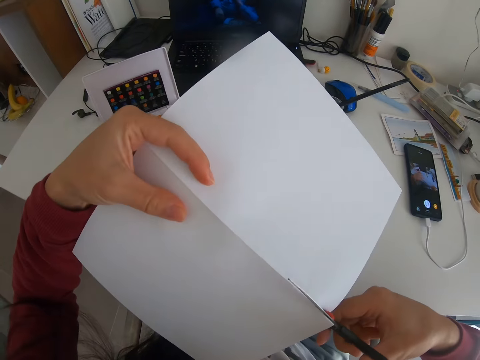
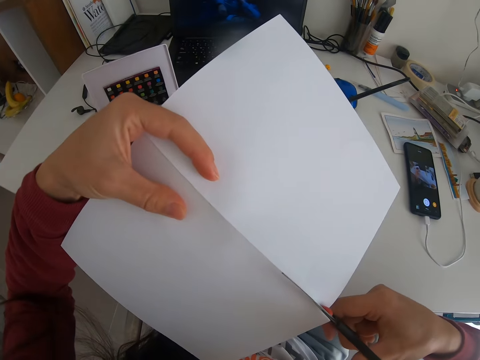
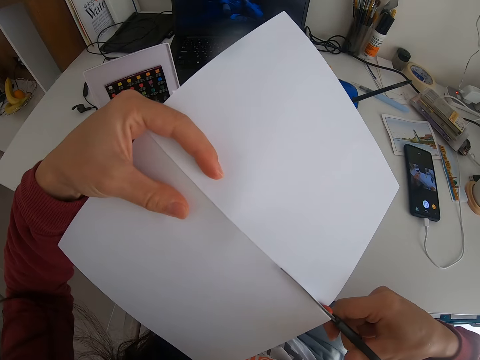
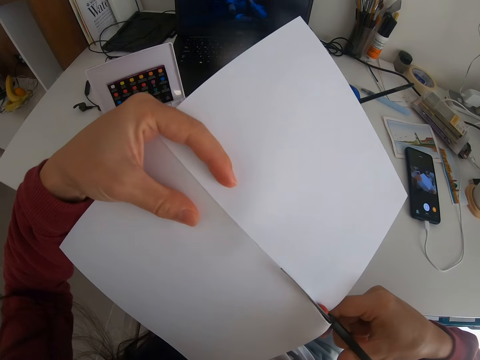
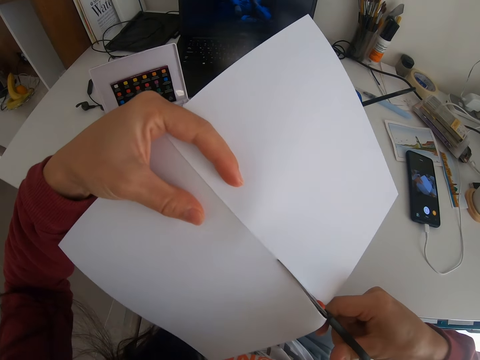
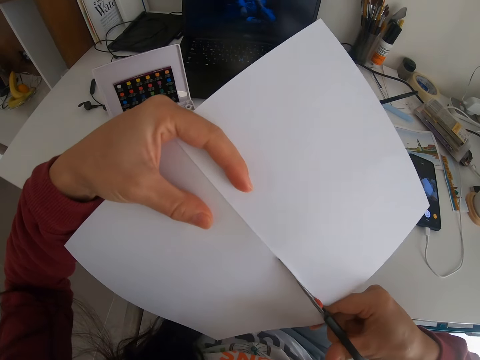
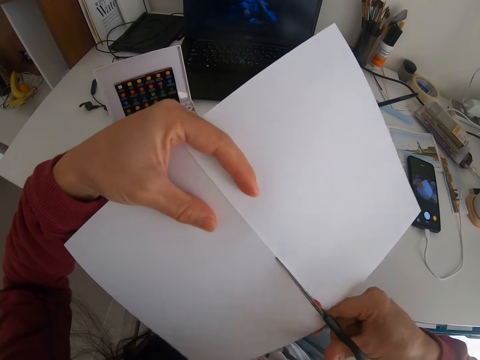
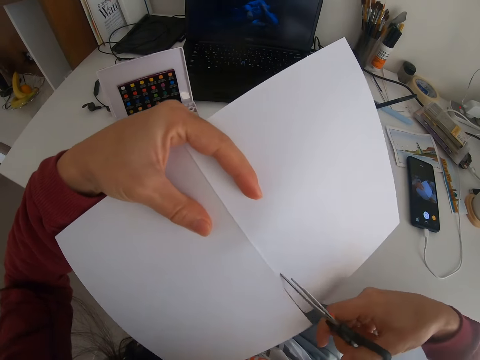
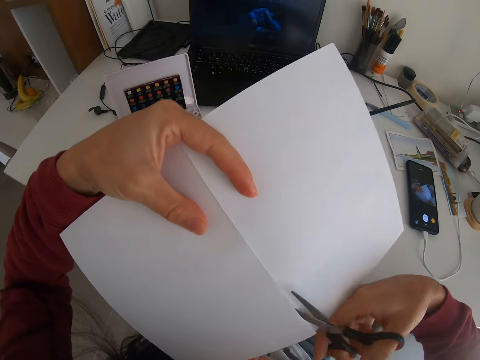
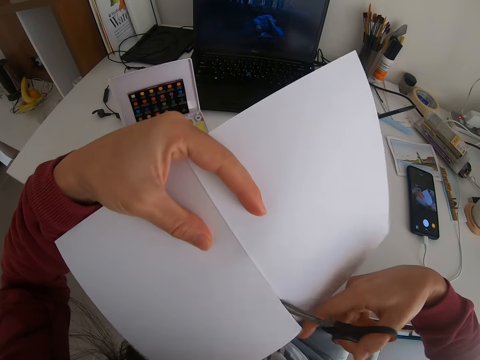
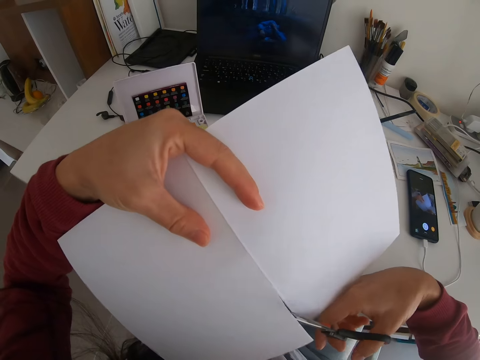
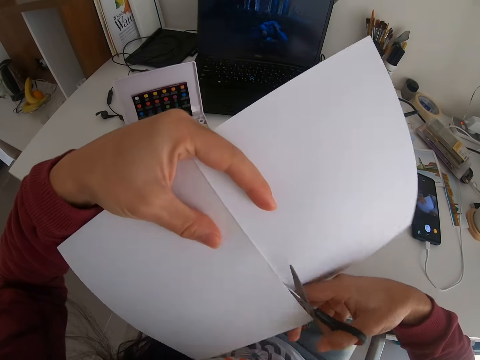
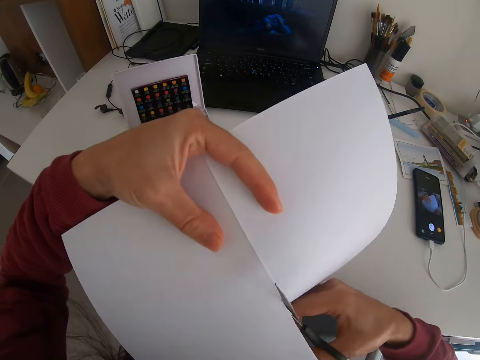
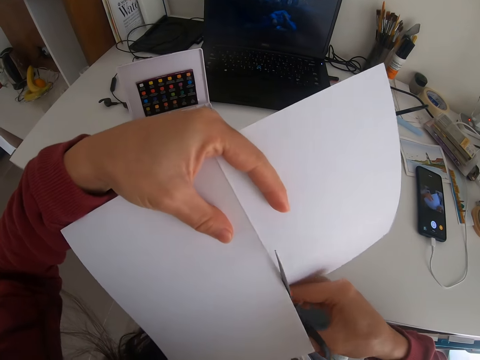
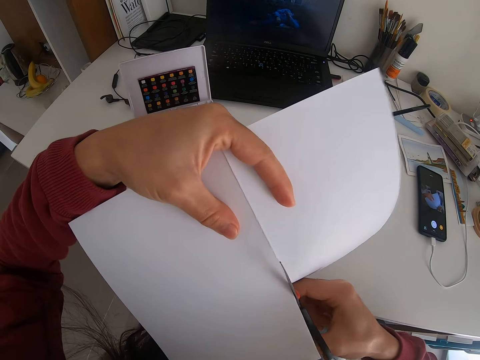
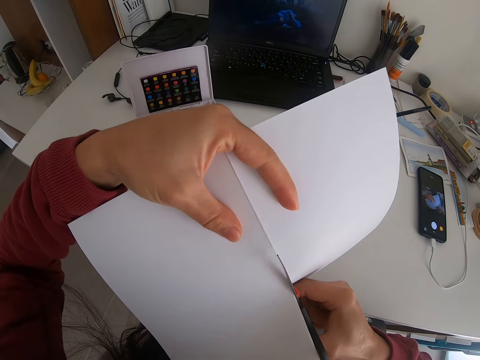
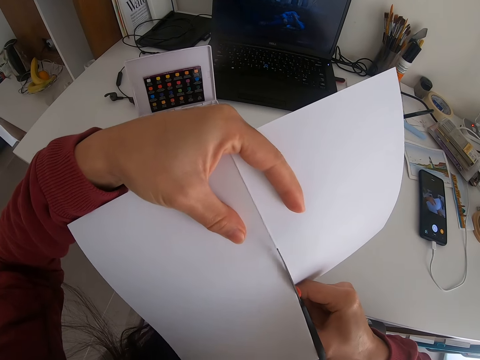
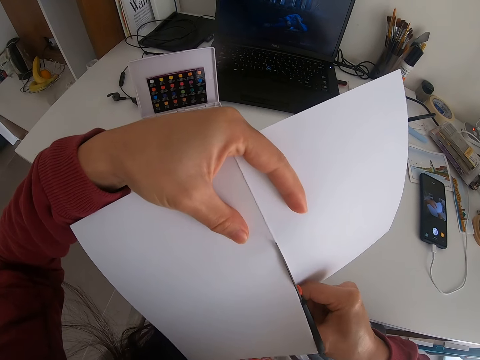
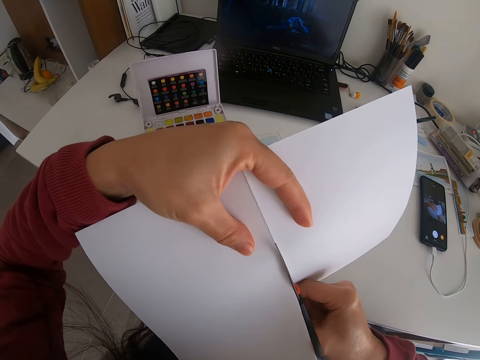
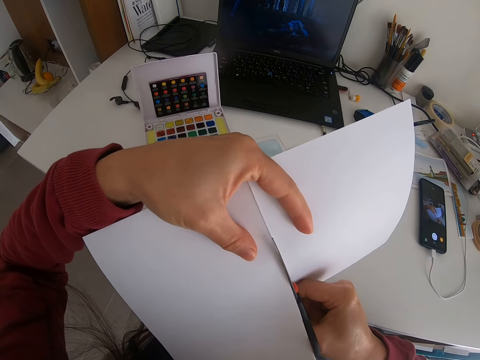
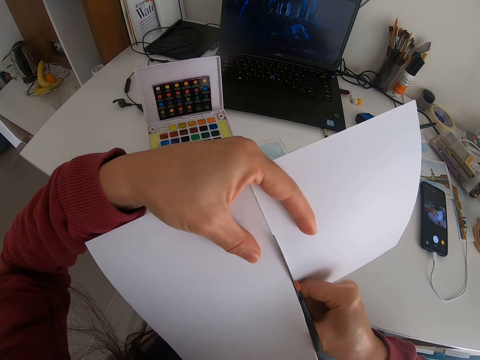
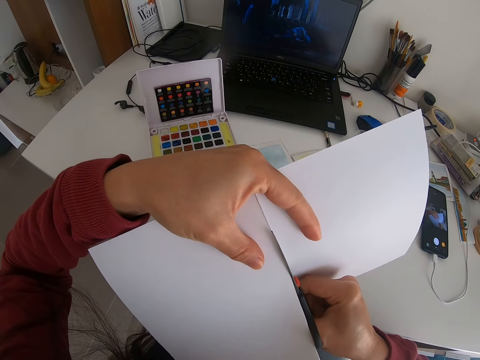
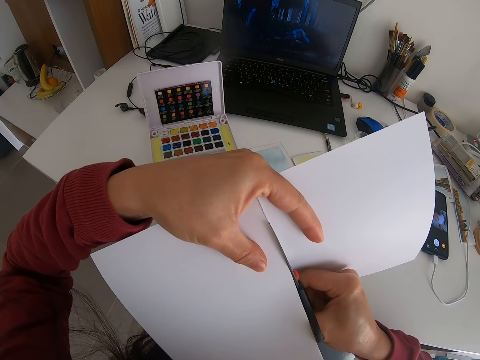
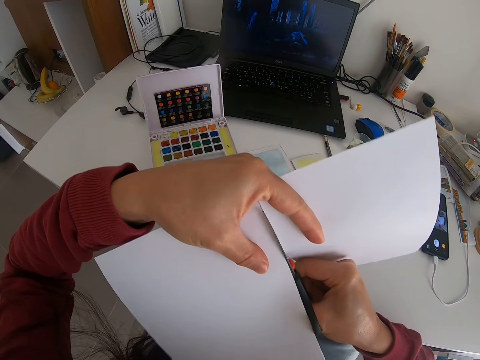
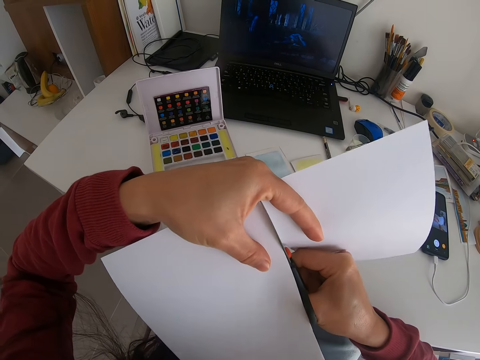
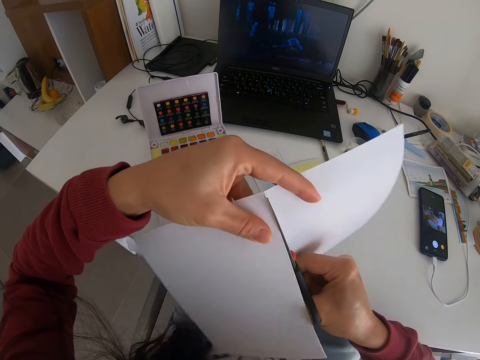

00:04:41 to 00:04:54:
The camera wearer cuts a paper with scissors. They cut the paper with the scissors again.

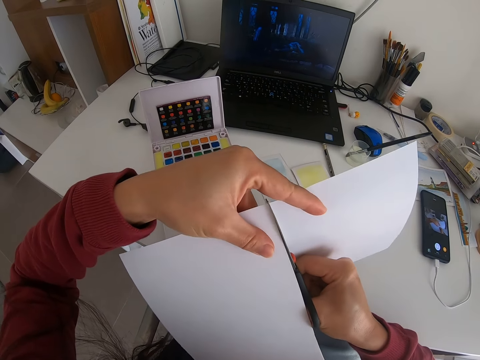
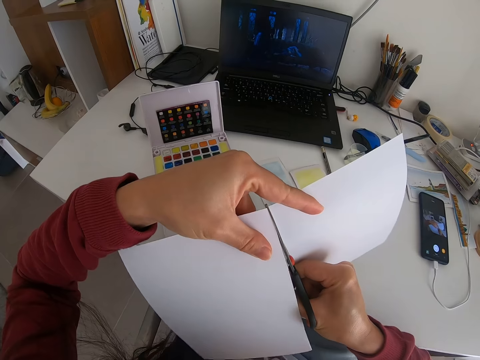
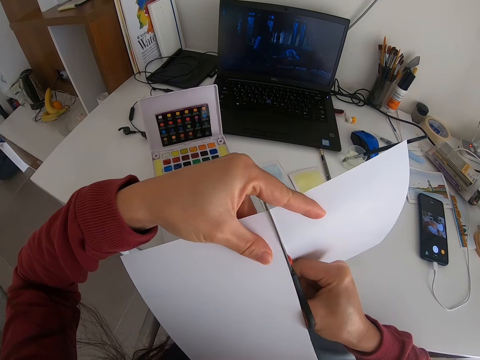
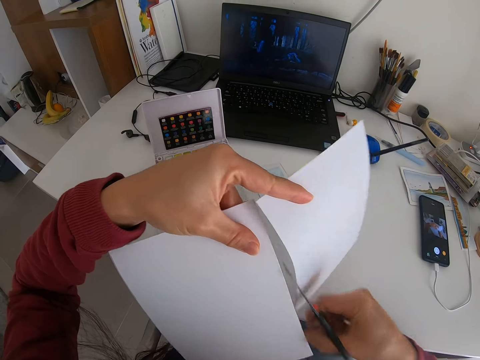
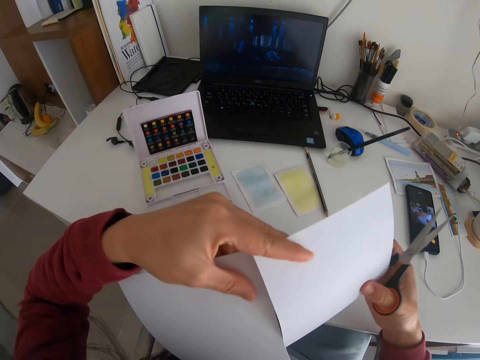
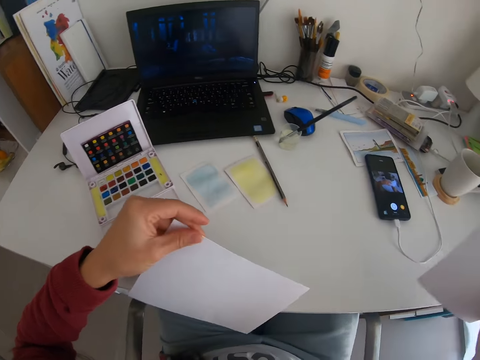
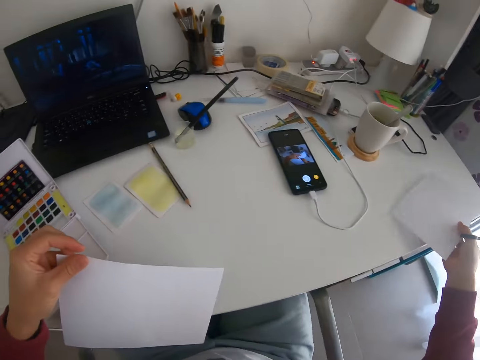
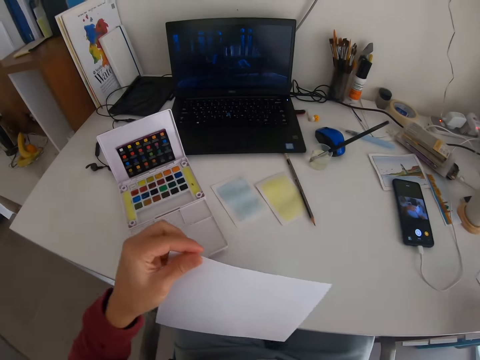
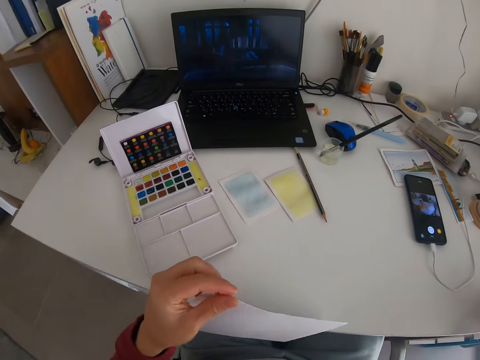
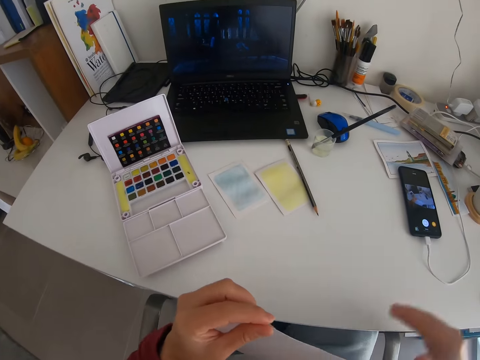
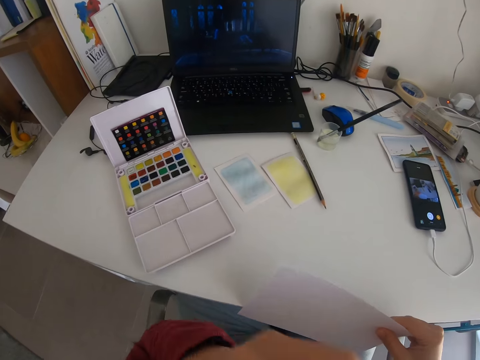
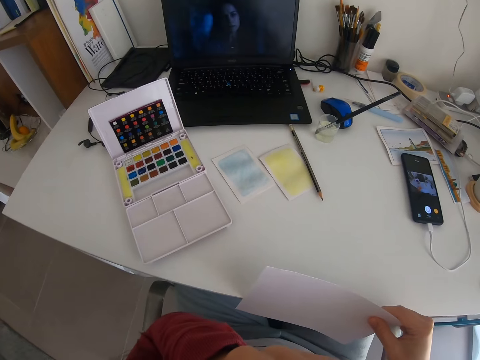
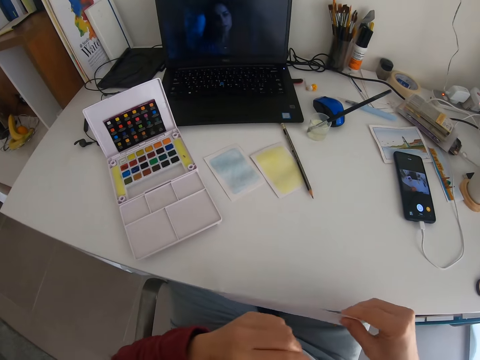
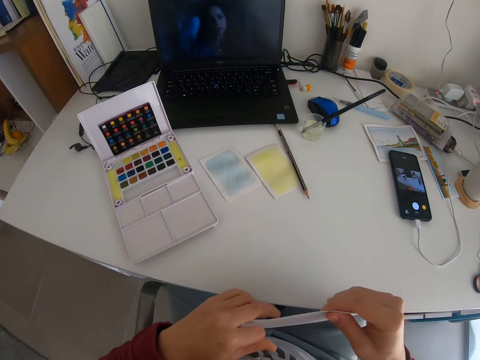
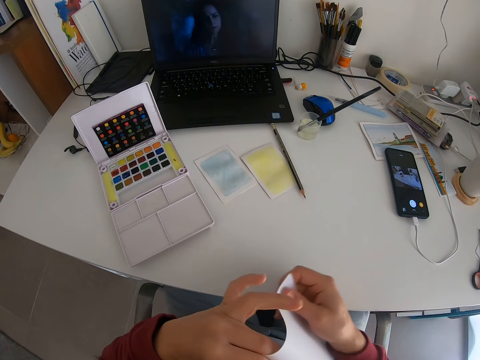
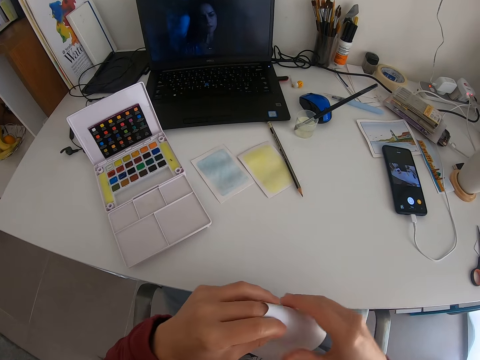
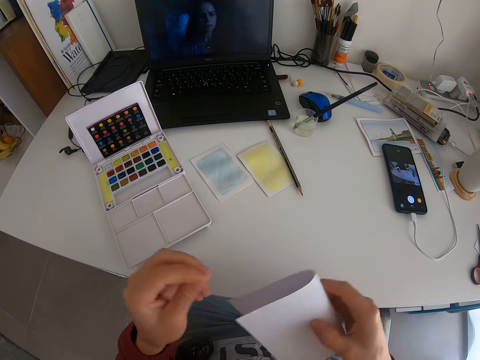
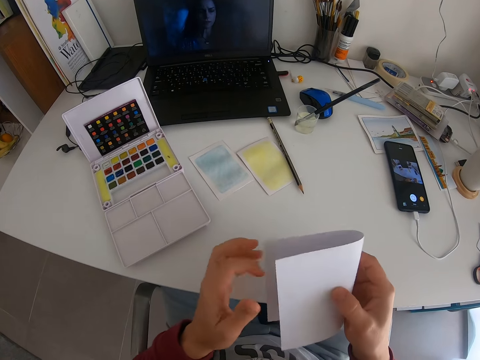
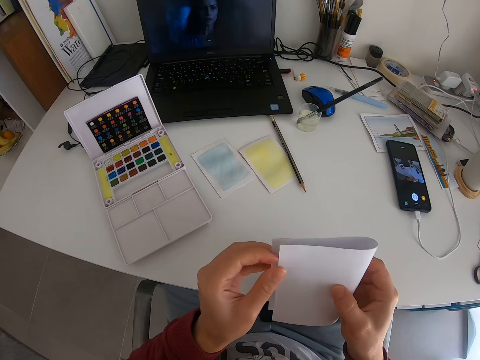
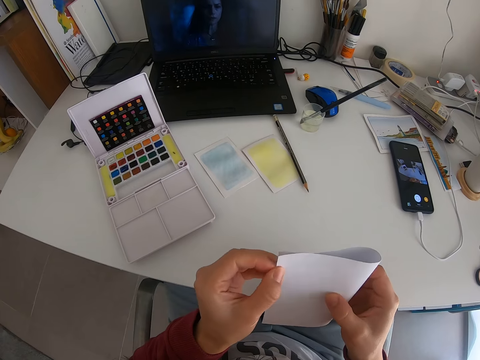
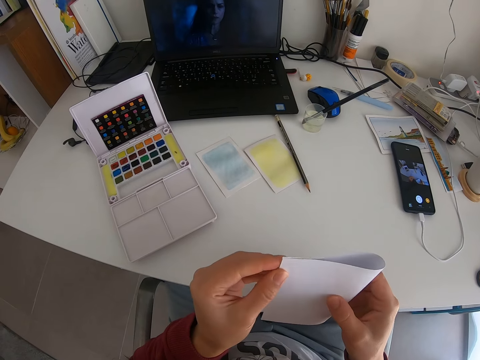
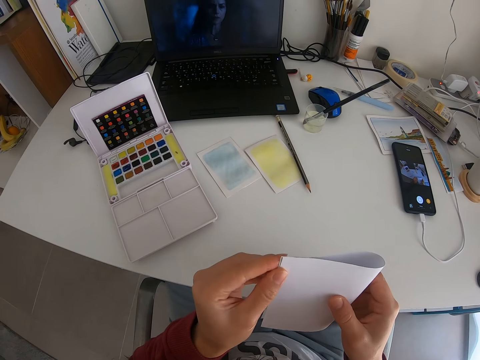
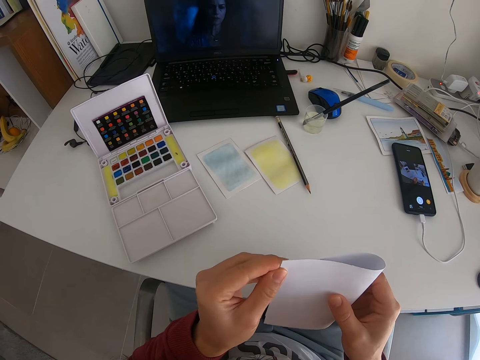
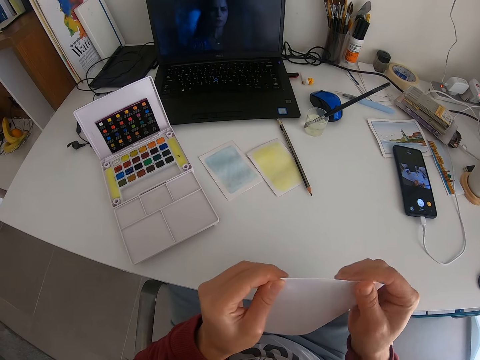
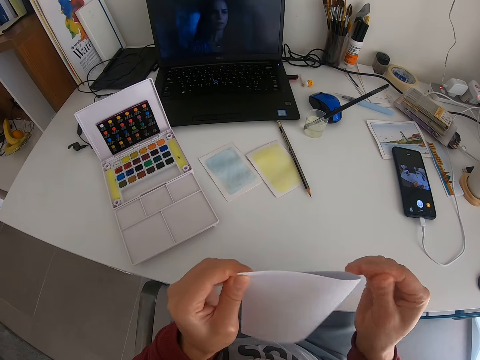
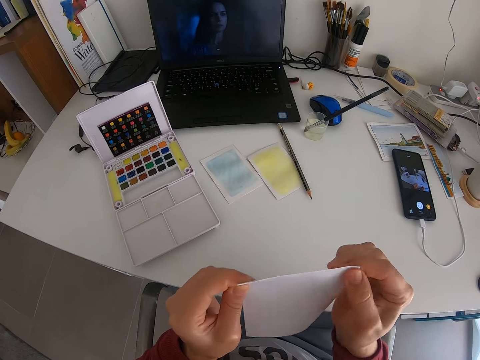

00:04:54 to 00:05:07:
The camera wearer places the other piece of the manila paper on the table. They fold the other paper in hand.
